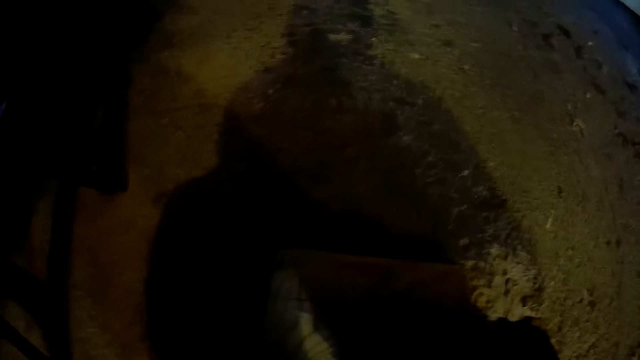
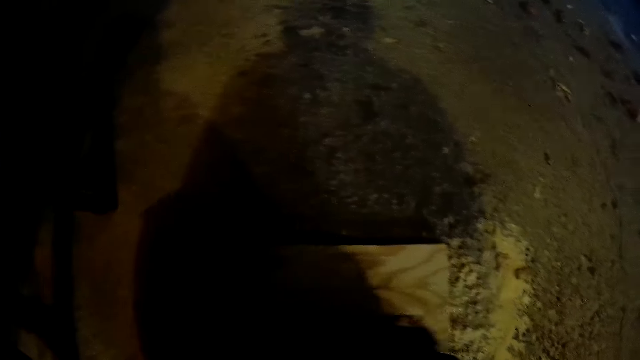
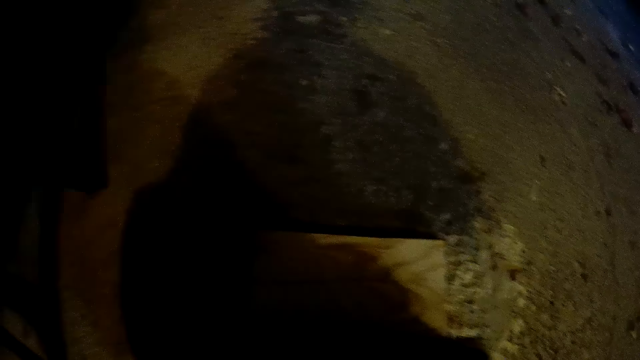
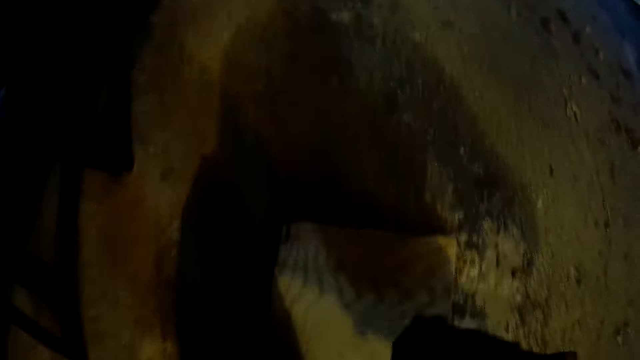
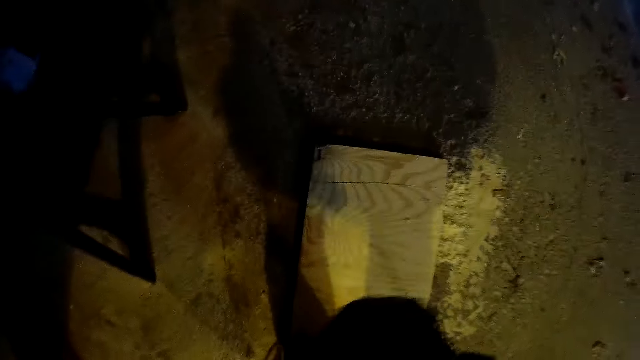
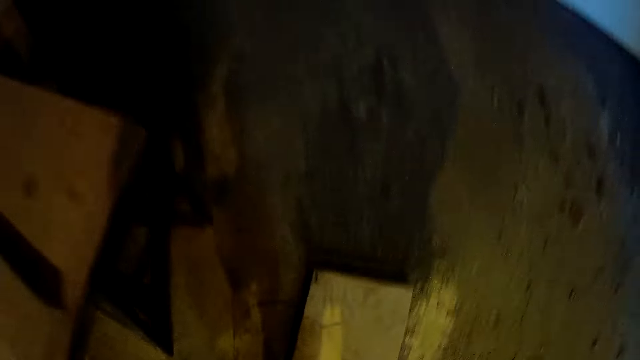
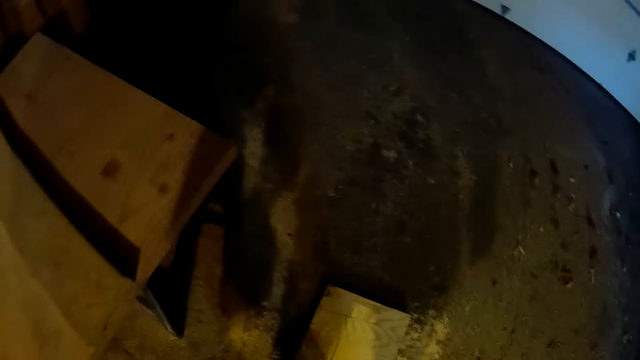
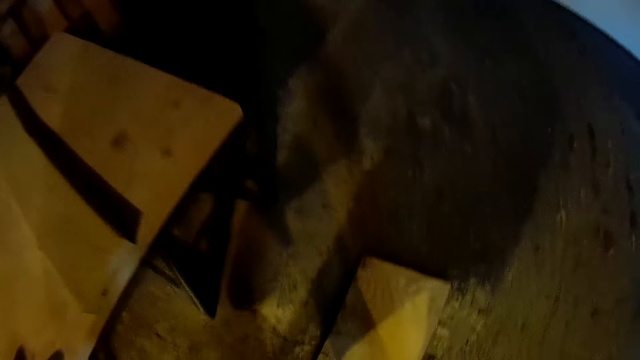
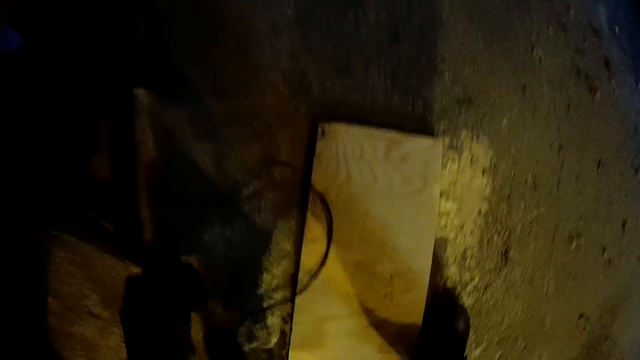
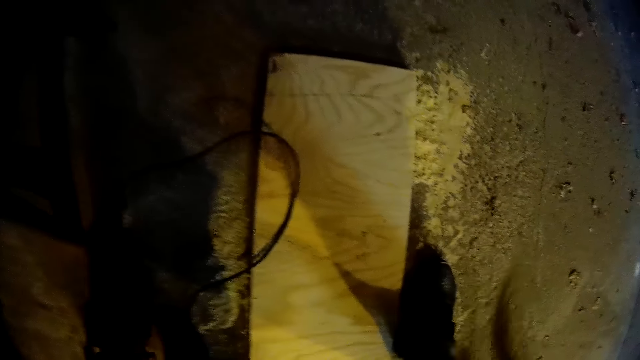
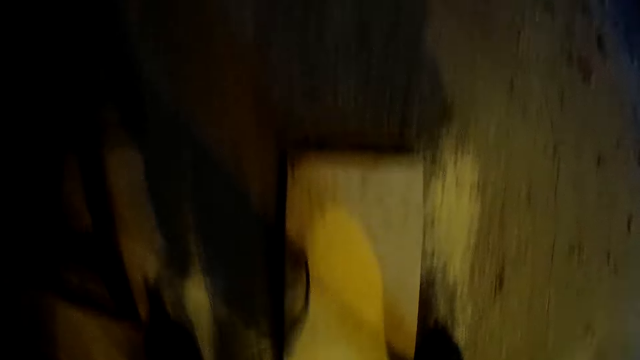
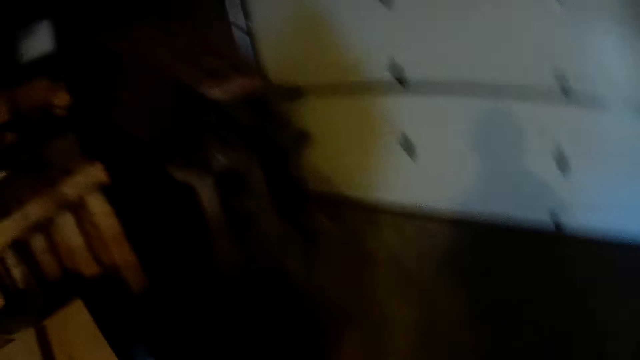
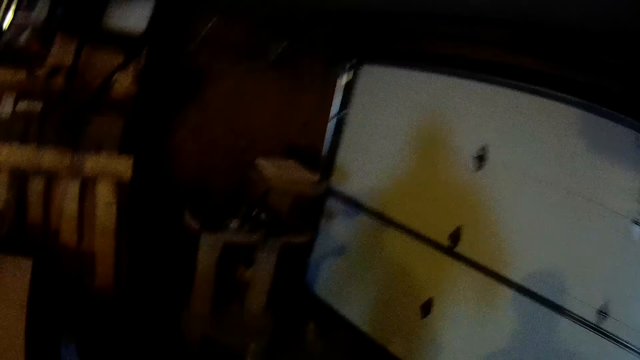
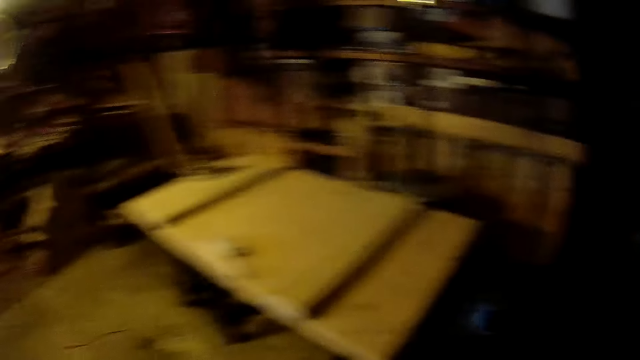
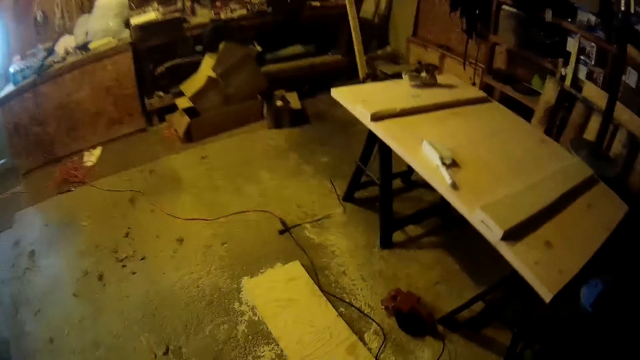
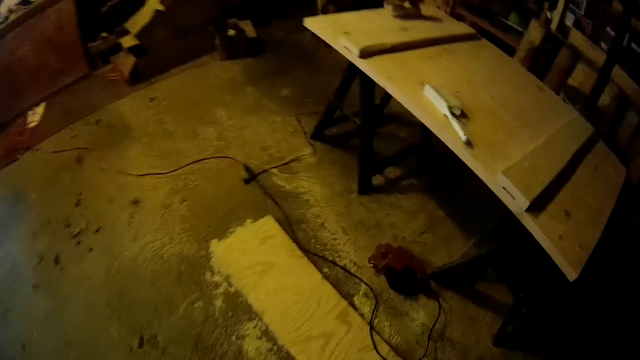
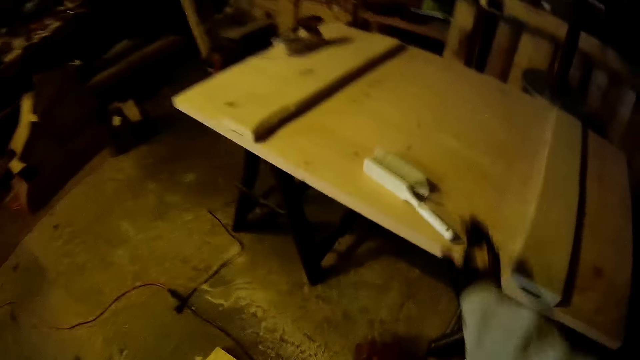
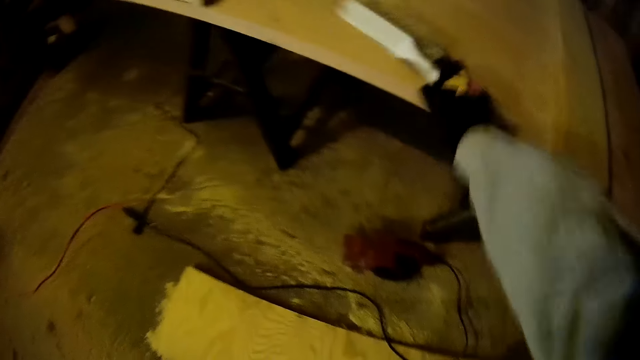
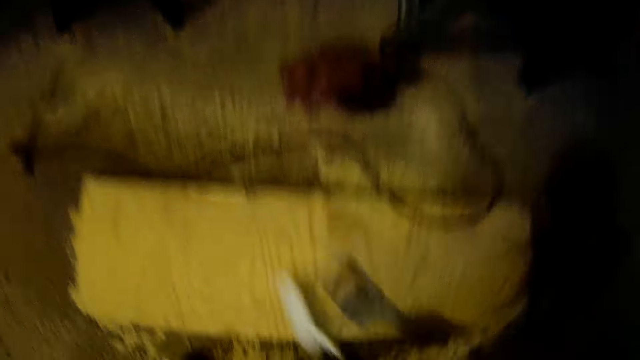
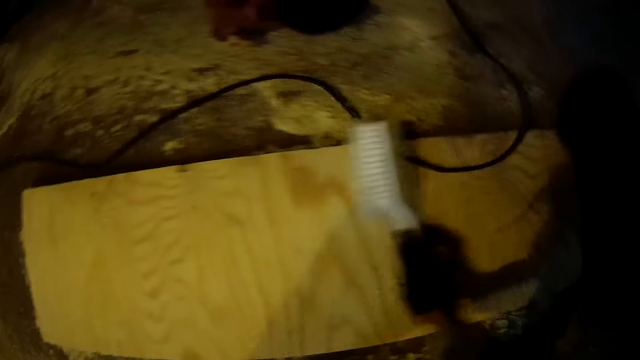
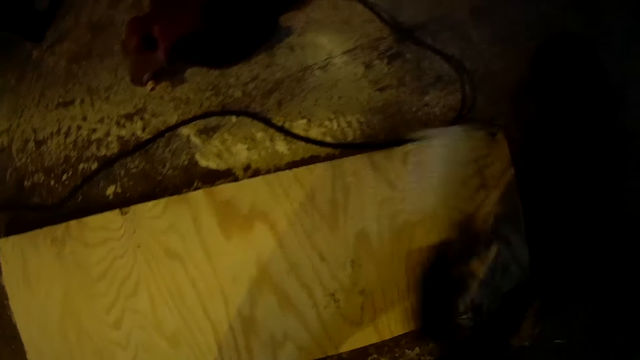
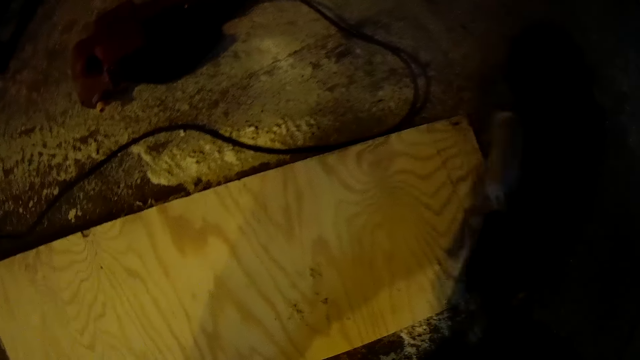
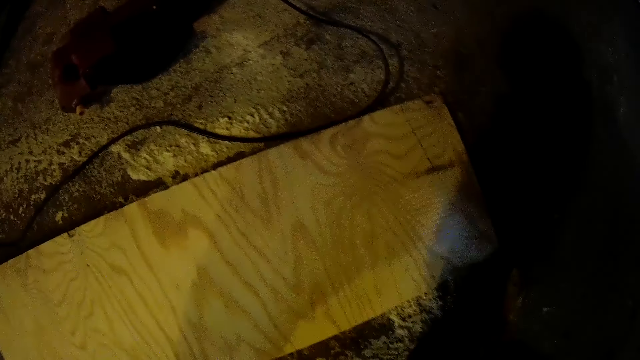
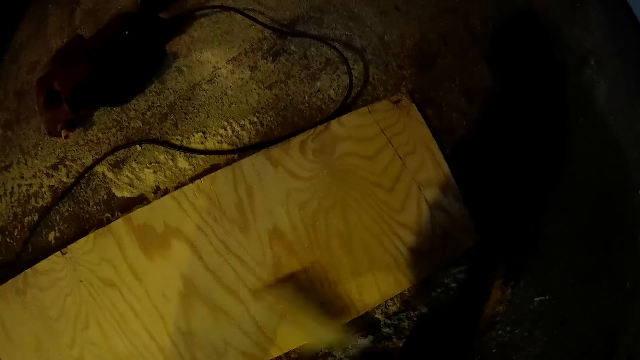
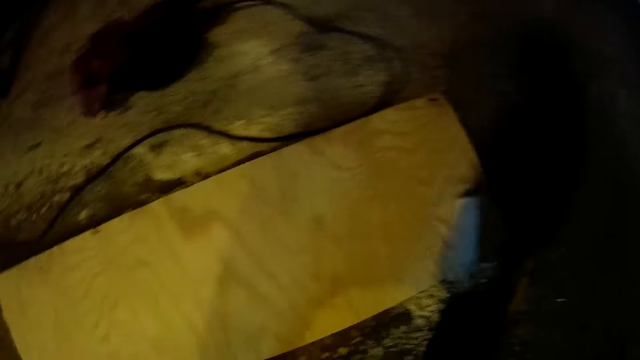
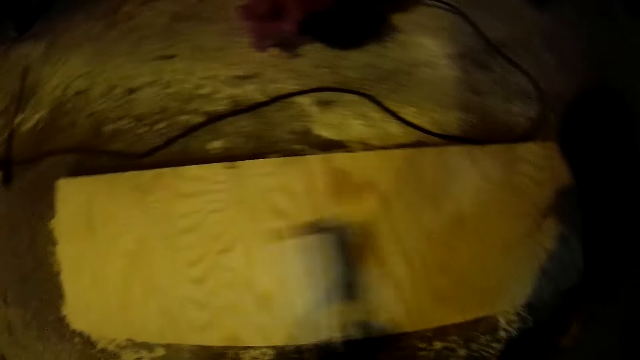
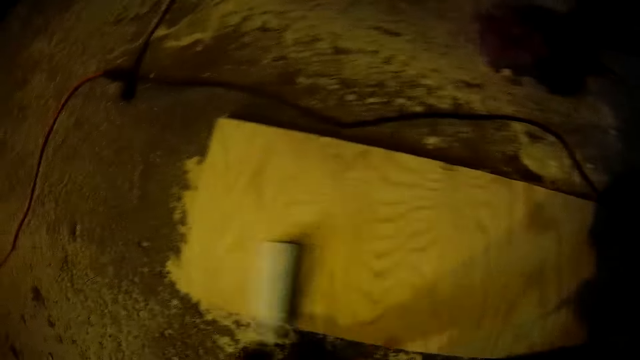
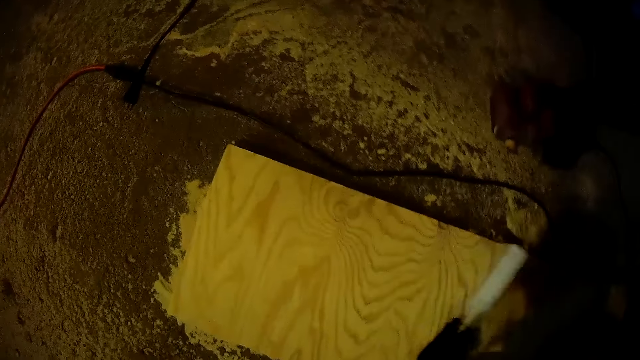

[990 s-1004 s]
The camera wearer stops sanding the lumber. They drop the electric wood filer on the floor. They pick up the hand brush from the table. They brush the long plank with the hand brush.

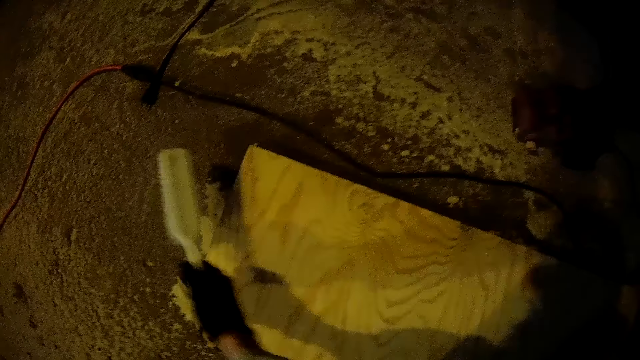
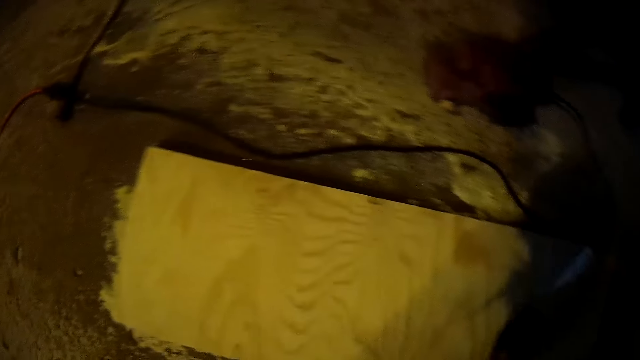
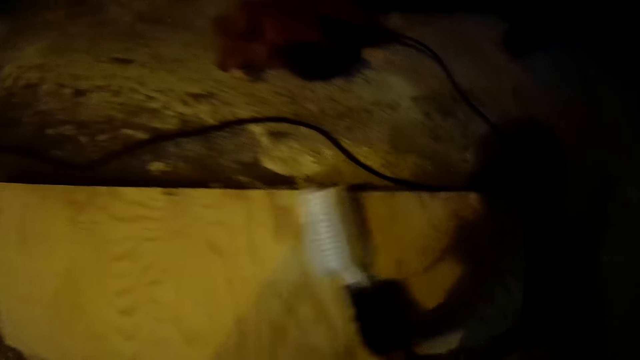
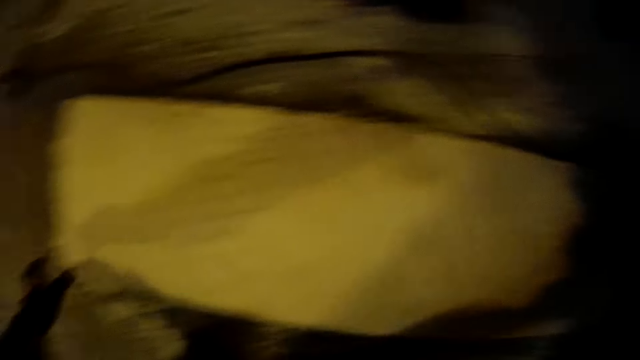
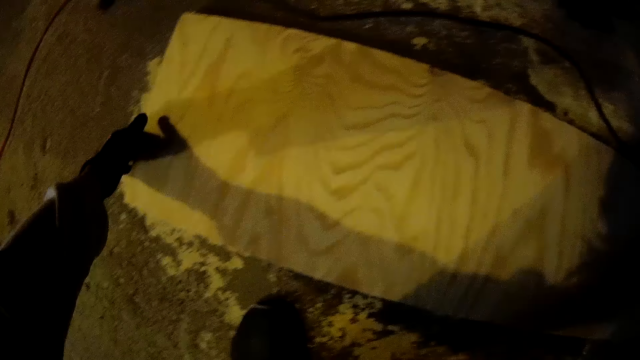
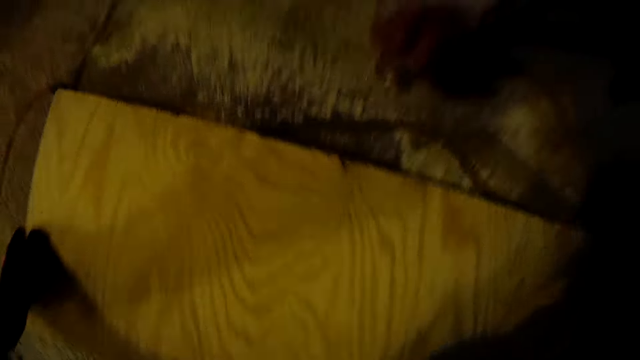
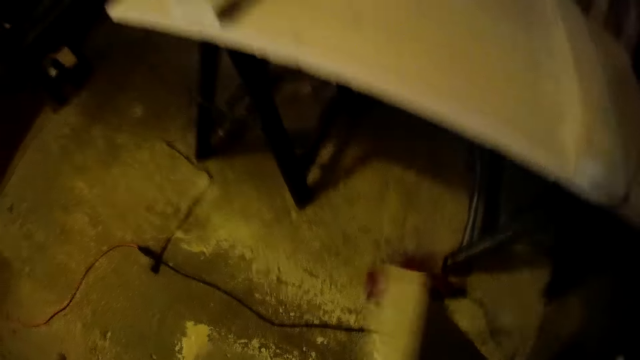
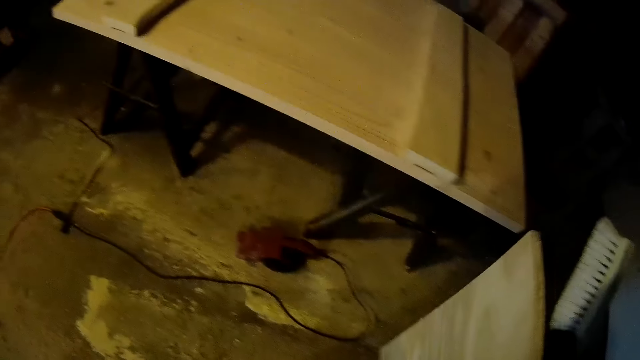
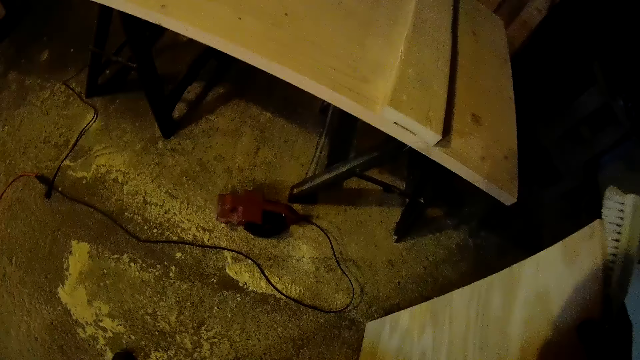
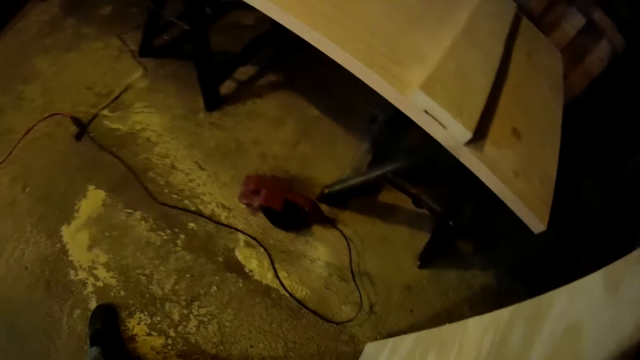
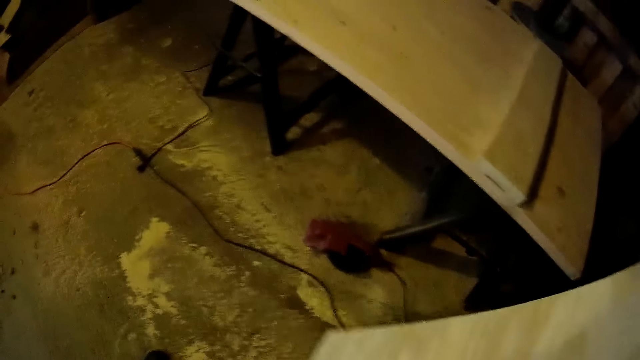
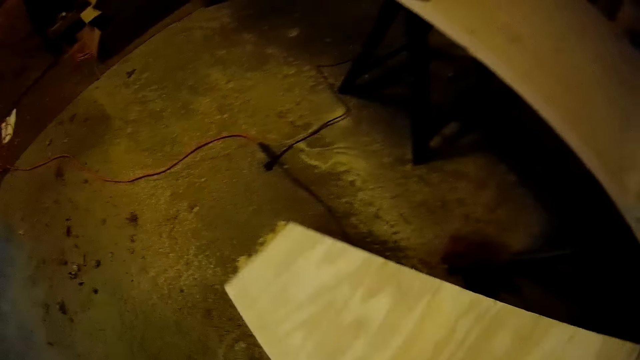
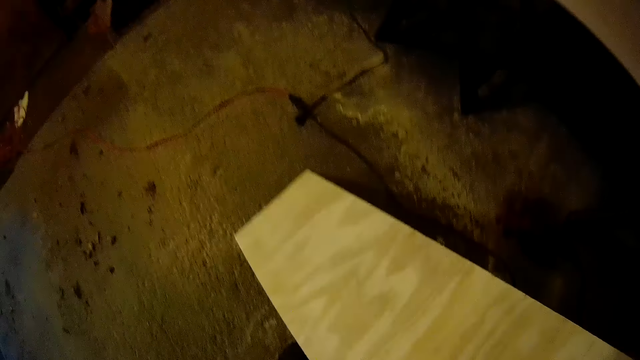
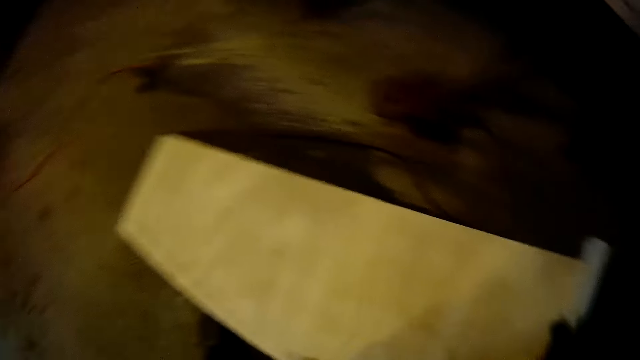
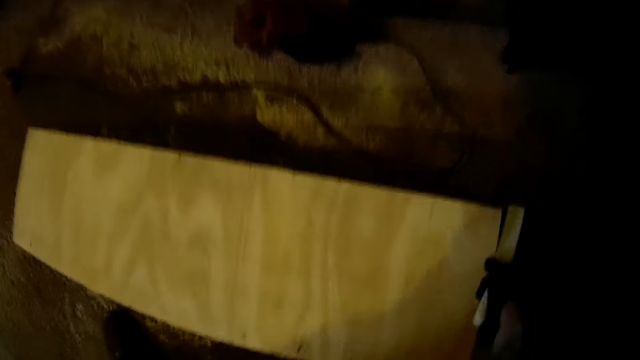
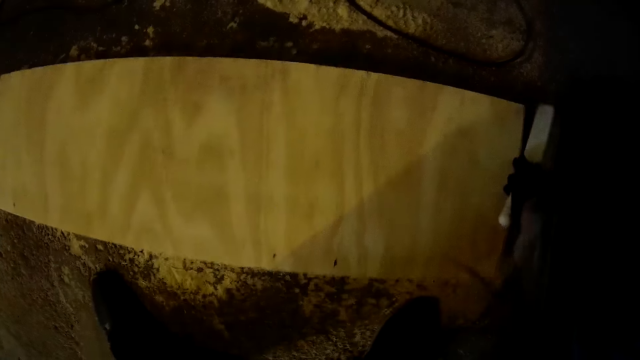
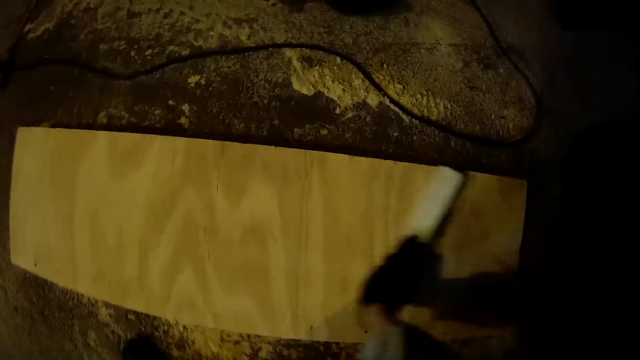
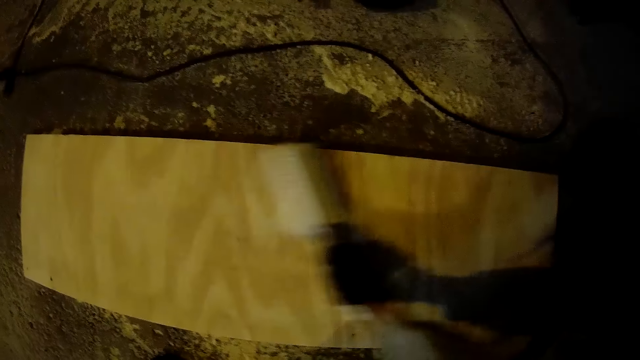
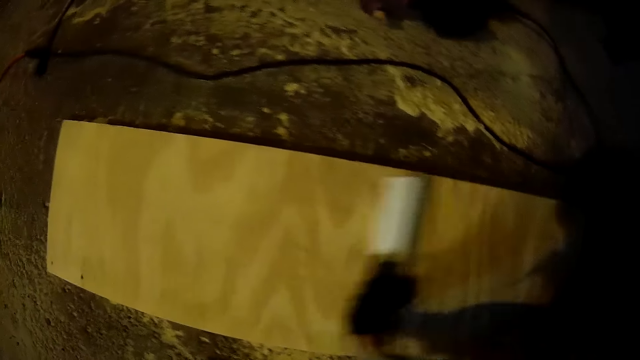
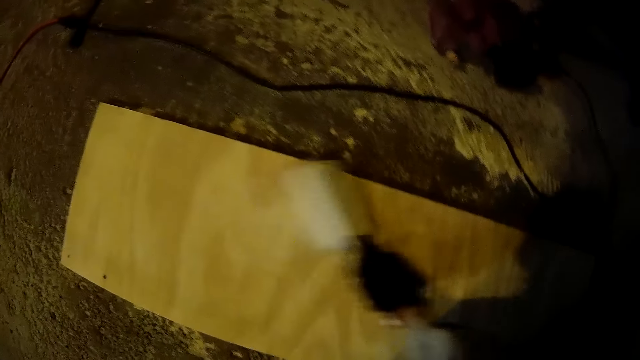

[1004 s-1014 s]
The camera wearer flips the lumber or long plank on the other side. They place the long plank on the floor. They brush the lumber with a hand brush.
